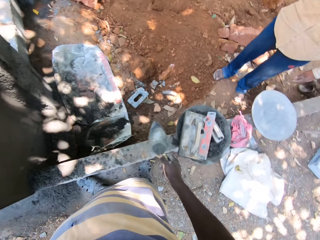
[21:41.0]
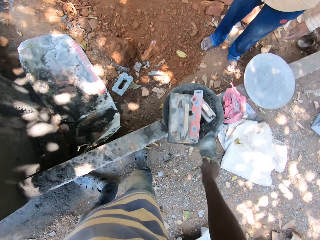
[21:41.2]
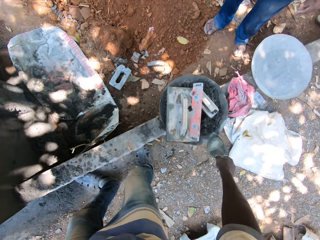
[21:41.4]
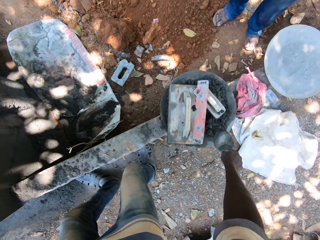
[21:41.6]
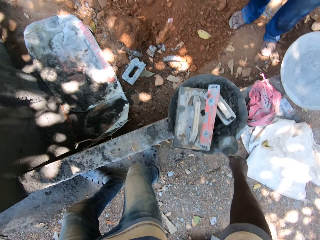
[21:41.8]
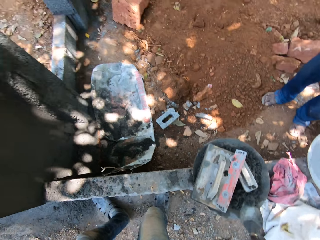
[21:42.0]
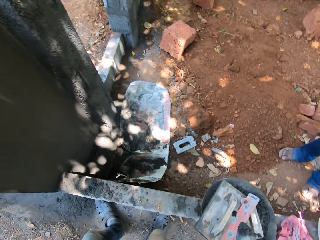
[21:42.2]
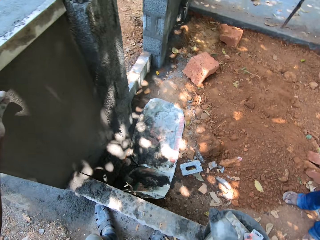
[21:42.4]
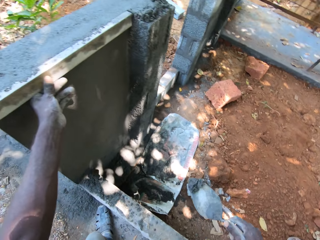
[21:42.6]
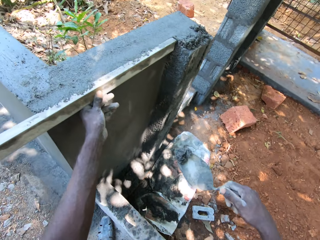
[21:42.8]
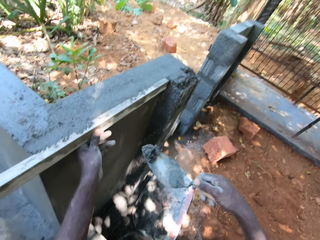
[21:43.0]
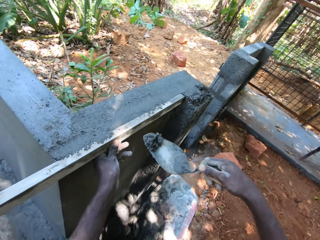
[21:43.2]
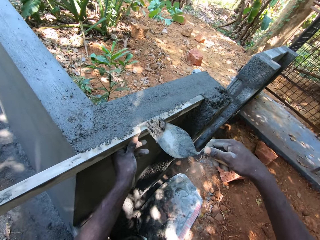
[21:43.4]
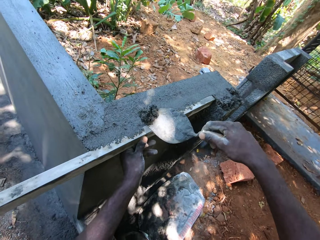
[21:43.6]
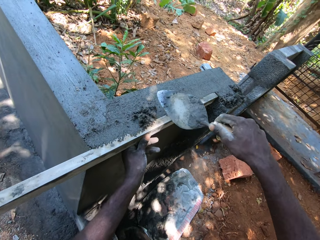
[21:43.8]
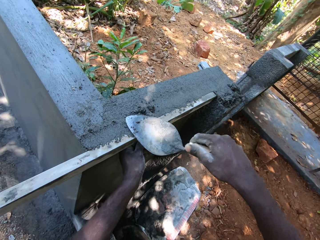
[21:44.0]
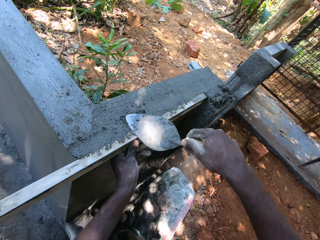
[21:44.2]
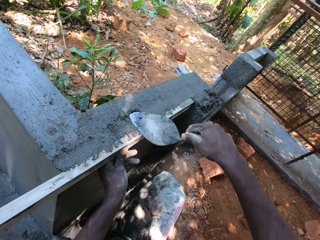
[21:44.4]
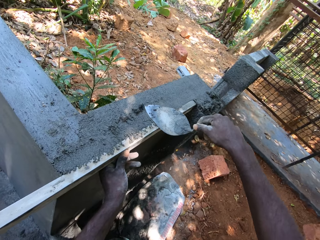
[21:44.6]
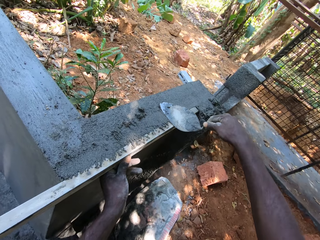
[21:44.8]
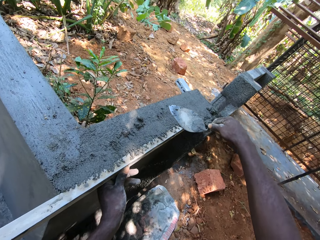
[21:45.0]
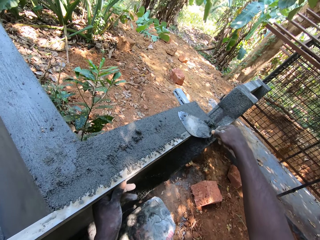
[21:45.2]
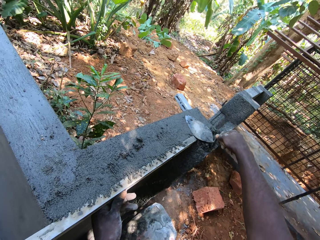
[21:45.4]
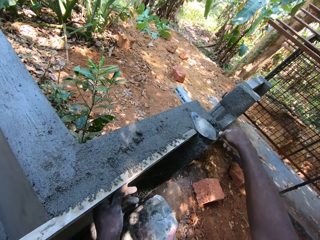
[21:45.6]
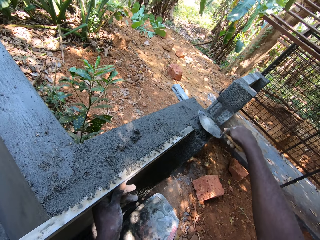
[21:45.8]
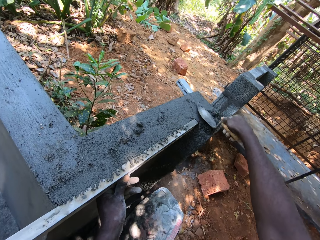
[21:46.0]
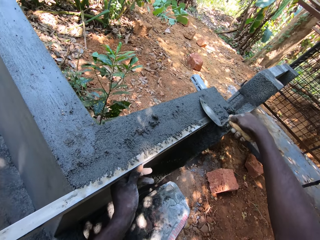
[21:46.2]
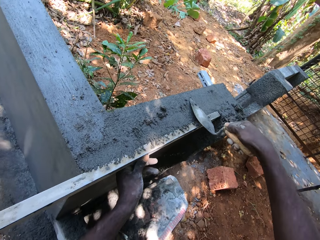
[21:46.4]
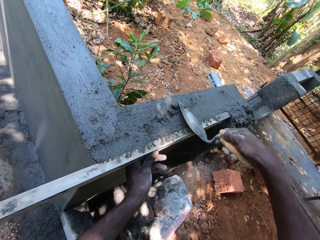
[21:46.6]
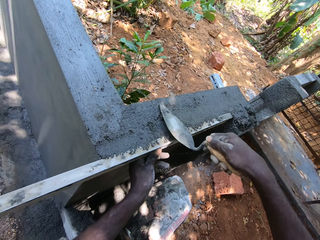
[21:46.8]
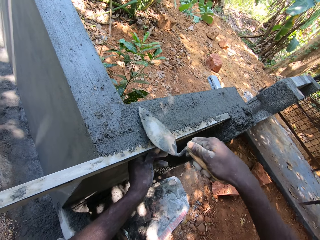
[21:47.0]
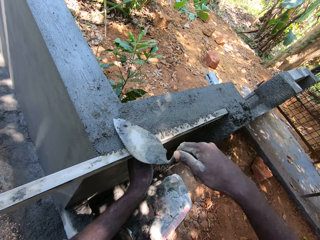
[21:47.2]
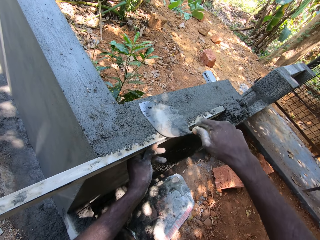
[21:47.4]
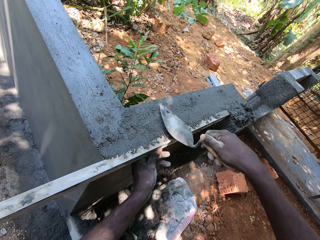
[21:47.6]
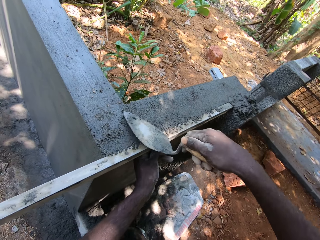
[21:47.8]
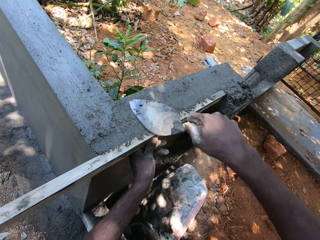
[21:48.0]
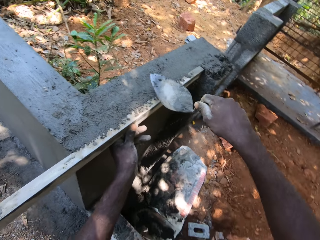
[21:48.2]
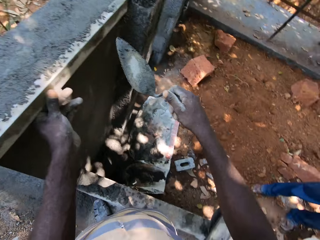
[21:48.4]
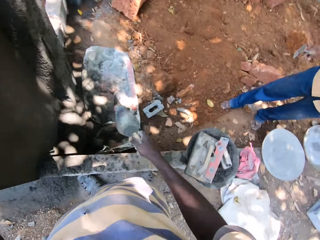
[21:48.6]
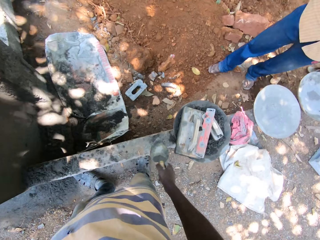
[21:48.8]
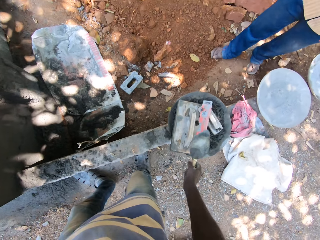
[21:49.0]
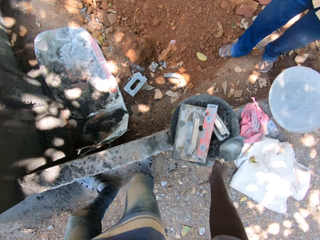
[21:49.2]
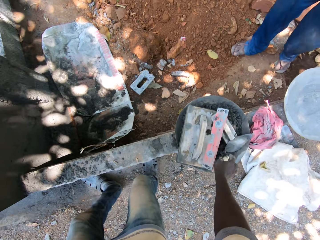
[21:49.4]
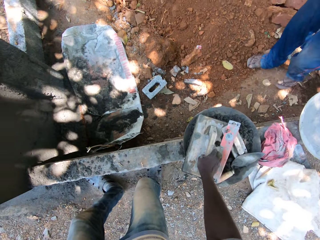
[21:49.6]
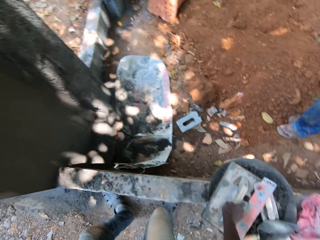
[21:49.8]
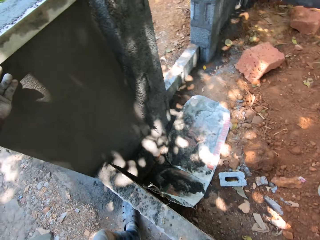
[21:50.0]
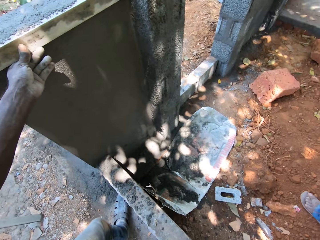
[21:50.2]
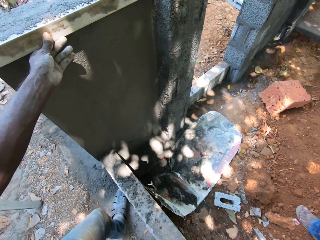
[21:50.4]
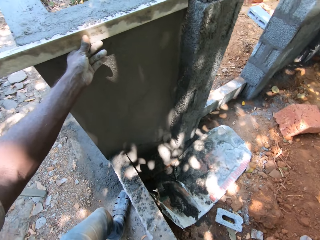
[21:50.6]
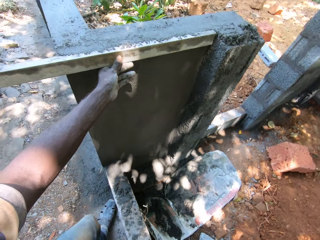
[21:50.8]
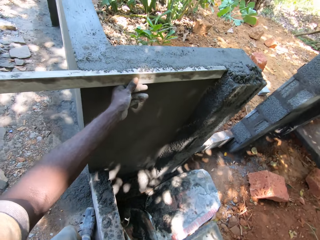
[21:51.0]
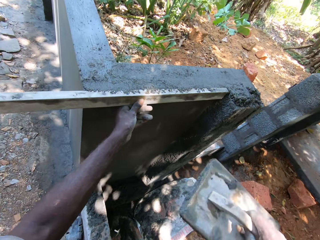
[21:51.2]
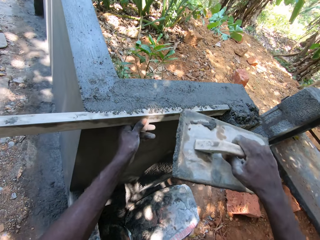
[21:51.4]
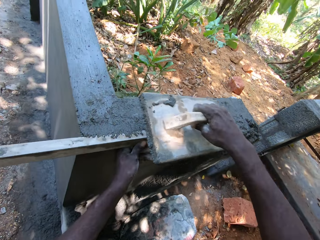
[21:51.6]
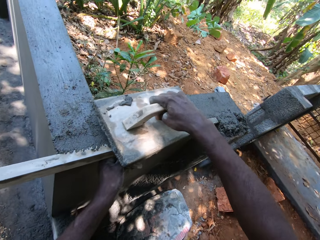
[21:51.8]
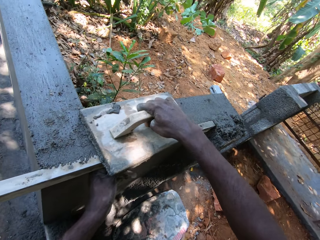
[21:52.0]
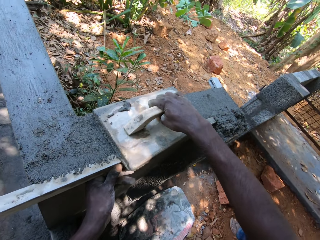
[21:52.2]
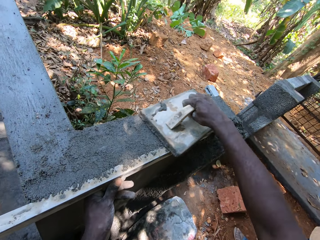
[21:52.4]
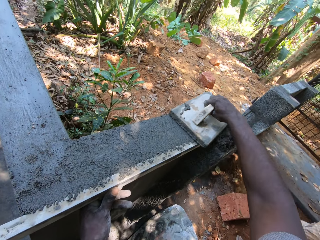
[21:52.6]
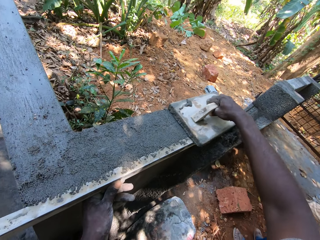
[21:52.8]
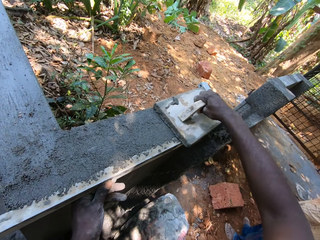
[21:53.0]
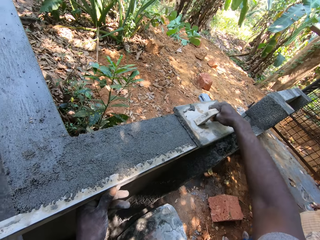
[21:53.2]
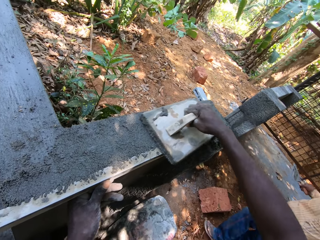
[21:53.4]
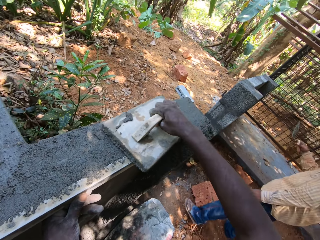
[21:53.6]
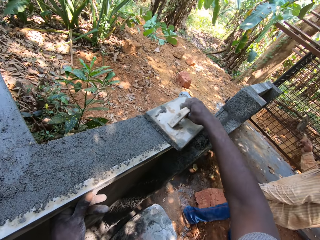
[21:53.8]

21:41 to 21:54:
The camera wearer takes plaster mixtures from the pan of plaster mixtures on the pavement with the trowel in his right hand. He applies the plaster mixtures in the trowel on the fence top with his right hand. He plasters the wall. He drops the brick trowel in his right hand into the pan of plaster mixtures on the pavement with his right hand. He picks up the wooden trowel on the pan of plaster mixtures on the pavement with his right hand. He smoothens the plasters on the fence top with the wooden trowel in his right hand.

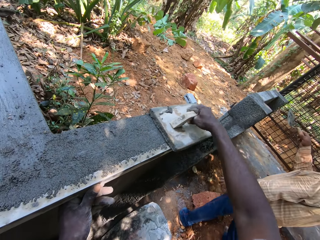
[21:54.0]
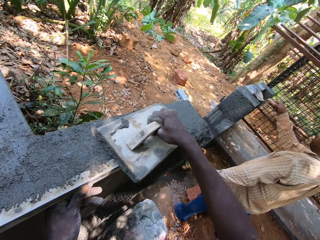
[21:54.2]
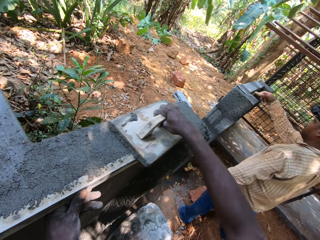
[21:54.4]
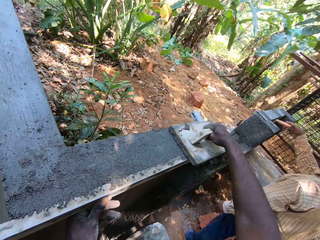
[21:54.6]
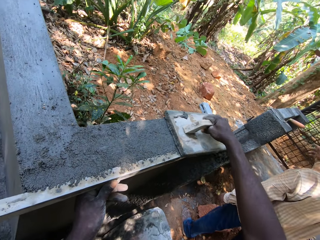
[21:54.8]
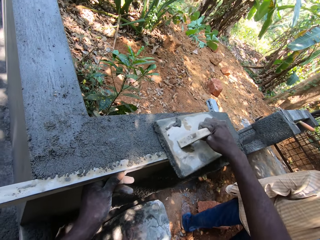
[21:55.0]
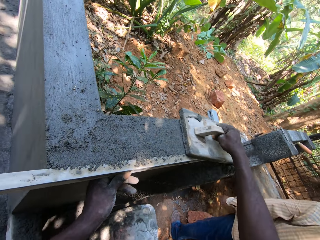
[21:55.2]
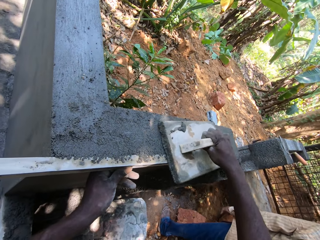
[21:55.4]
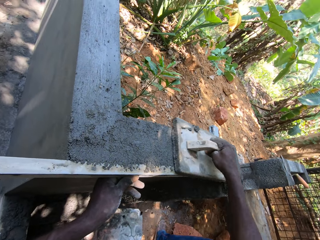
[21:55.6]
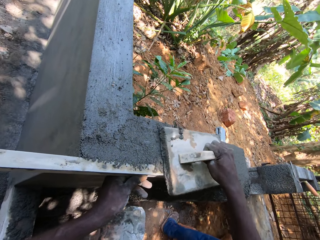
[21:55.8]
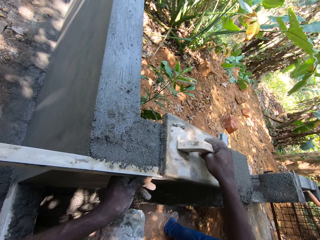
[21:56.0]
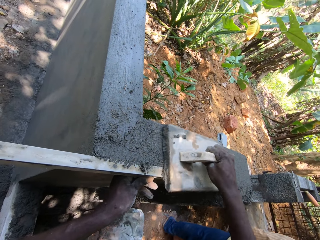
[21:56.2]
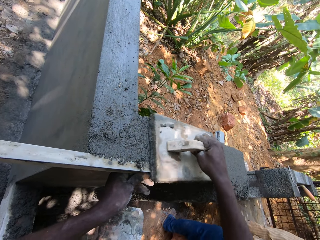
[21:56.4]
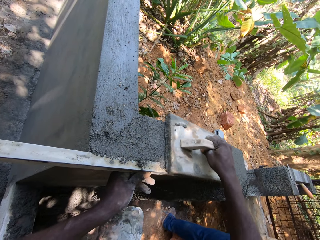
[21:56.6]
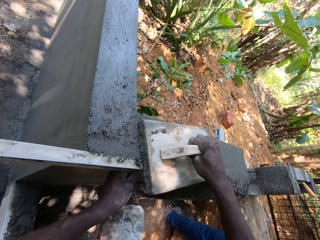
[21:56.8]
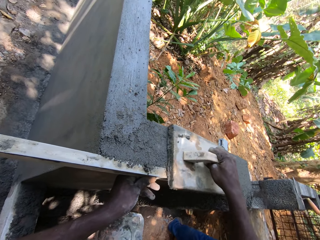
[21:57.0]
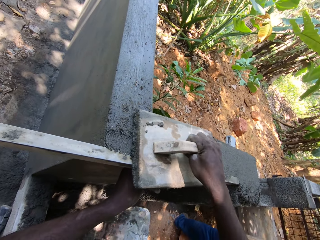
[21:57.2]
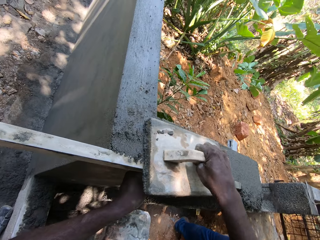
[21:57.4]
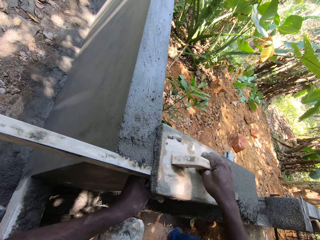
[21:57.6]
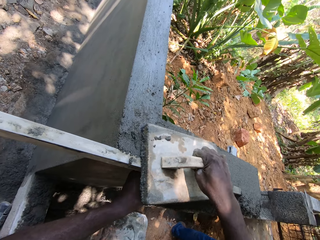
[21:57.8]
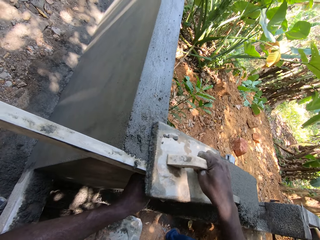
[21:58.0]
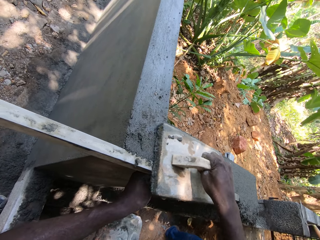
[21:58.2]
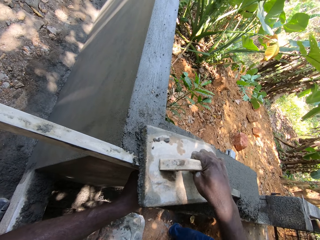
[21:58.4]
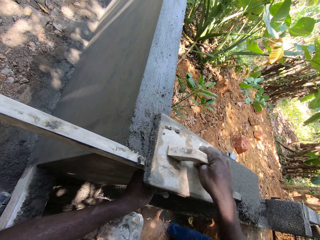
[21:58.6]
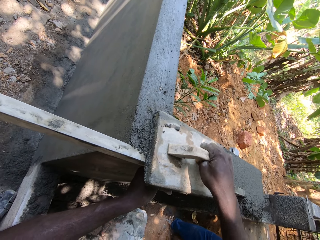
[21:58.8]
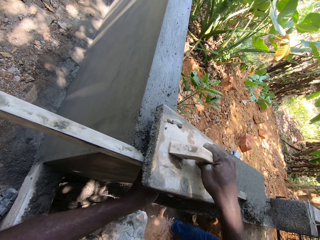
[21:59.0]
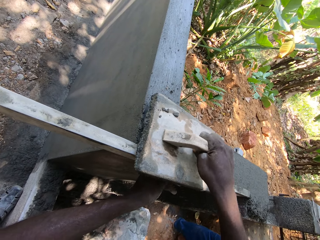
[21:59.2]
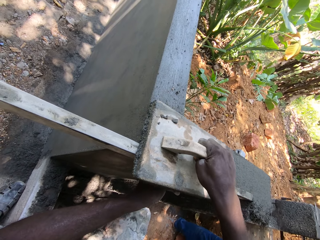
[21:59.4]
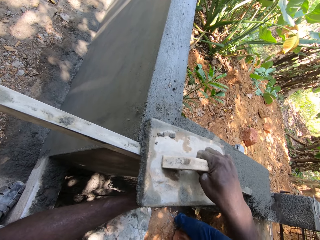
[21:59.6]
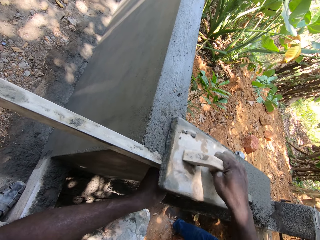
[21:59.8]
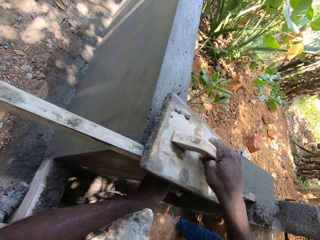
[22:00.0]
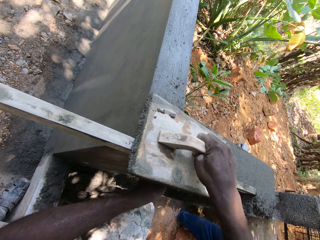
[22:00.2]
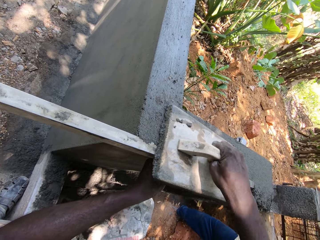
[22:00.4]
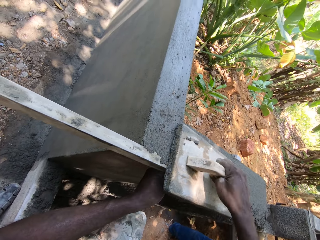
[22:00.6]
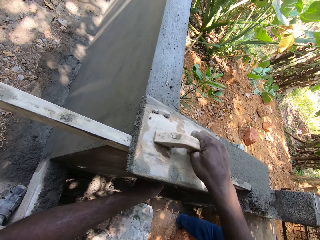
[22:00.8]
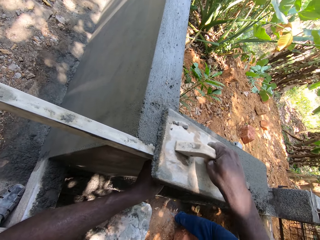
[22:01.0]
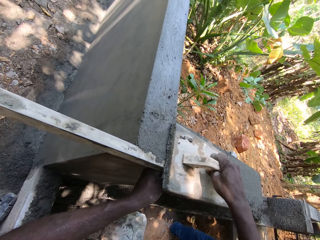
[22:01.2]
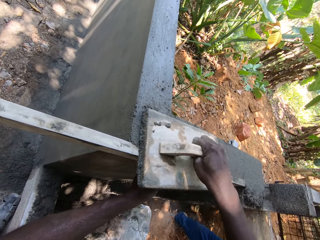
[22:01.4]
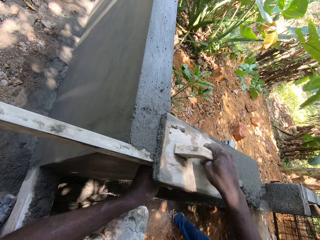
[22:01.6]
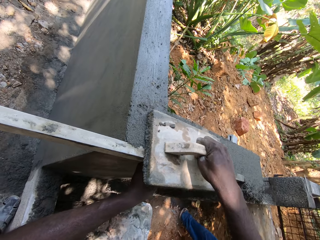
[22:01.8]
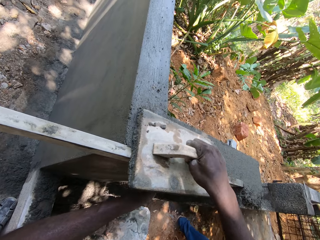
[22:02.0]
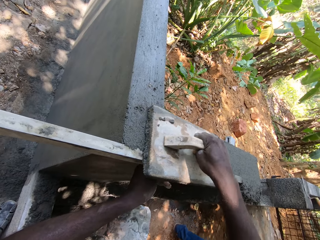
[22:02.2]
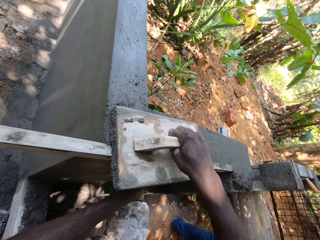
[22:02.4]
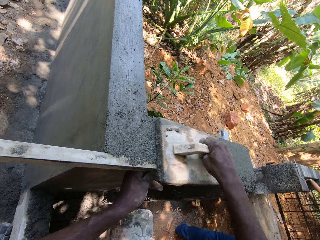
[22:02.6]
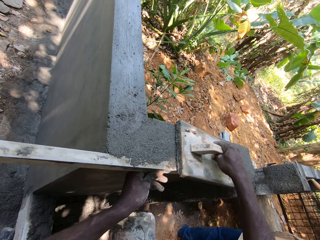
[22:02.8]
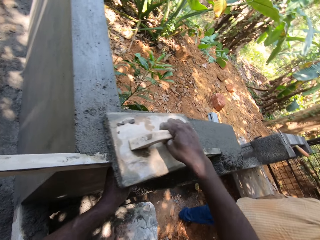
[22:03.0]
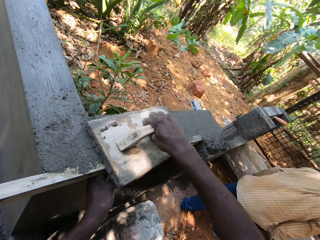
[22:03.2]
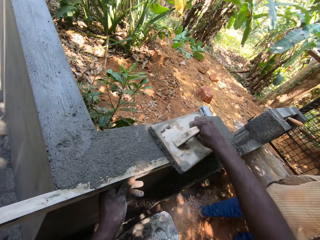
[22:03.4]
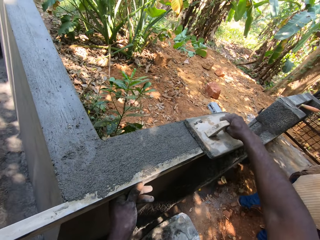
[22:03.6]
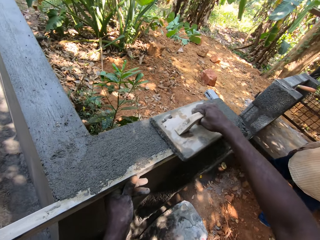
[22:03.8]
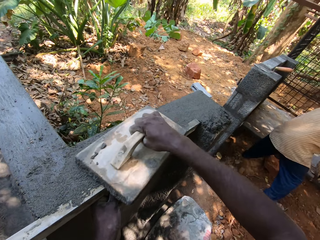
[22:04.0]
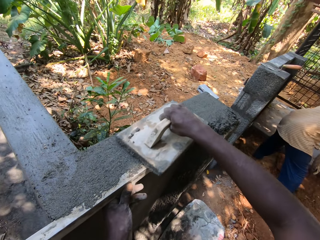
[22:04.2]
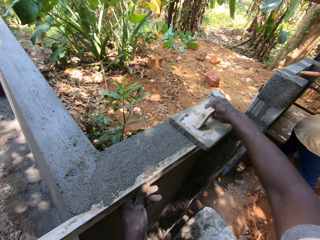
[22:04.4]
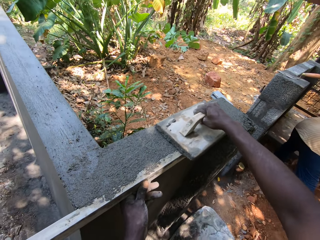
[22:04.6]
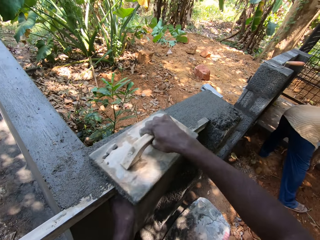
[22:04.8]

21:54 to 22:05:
A man drops a brick trowel in his hand on the fence top.
